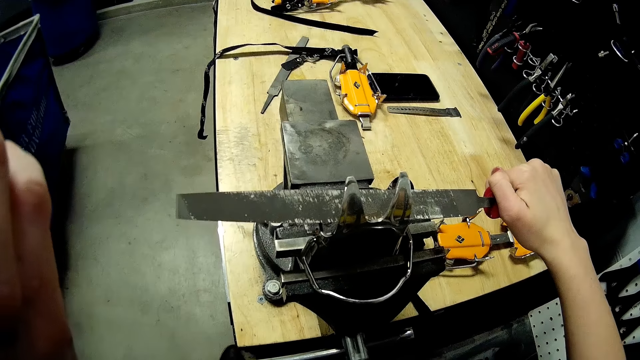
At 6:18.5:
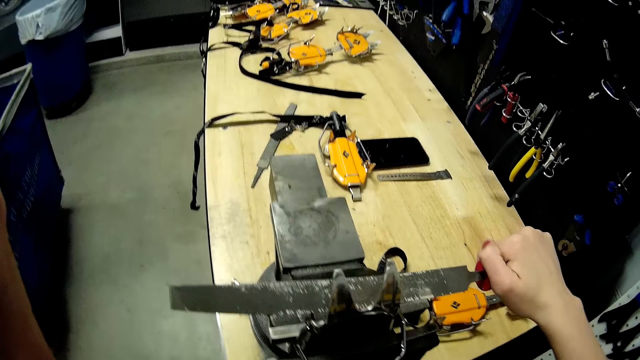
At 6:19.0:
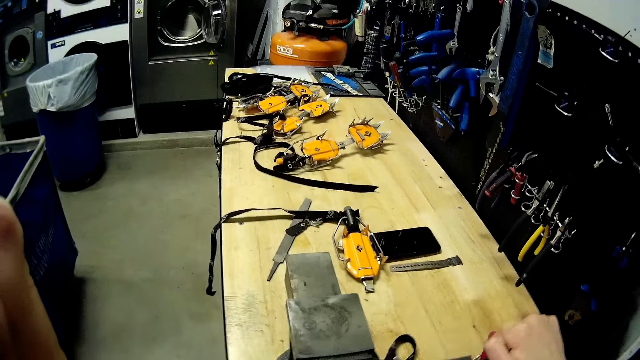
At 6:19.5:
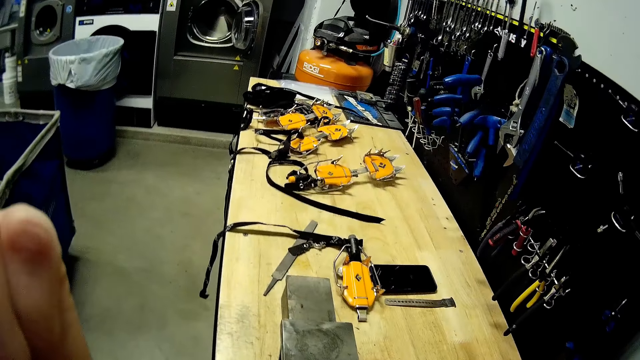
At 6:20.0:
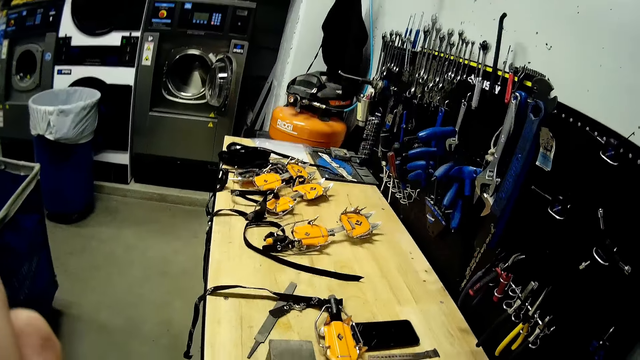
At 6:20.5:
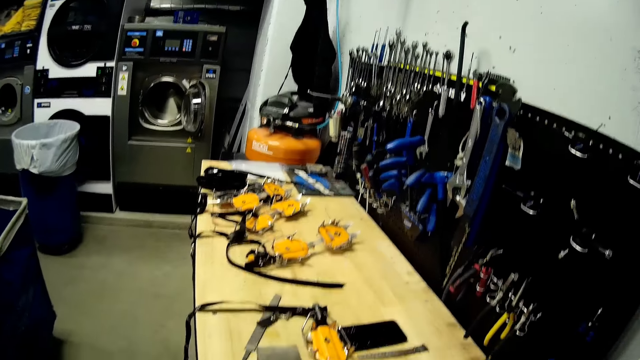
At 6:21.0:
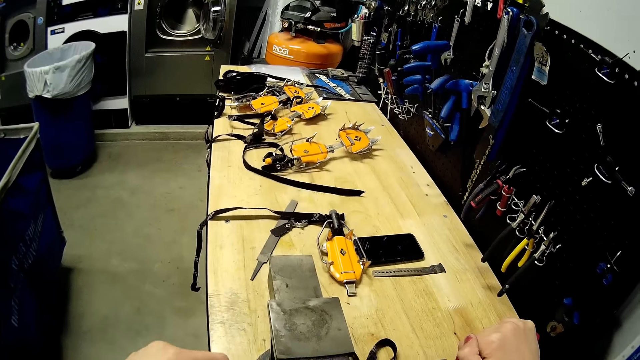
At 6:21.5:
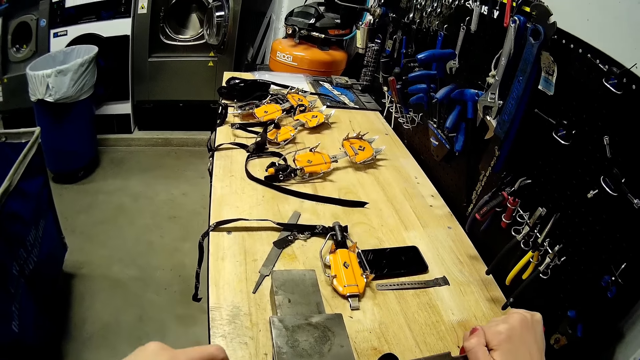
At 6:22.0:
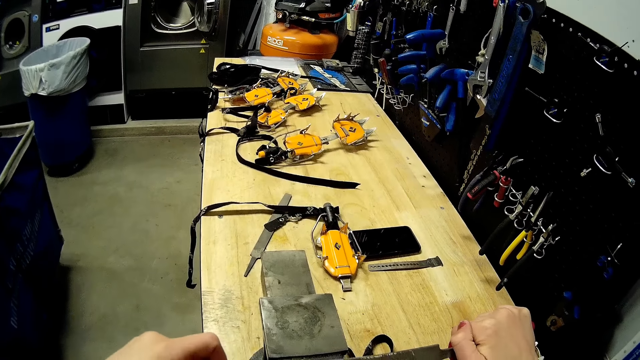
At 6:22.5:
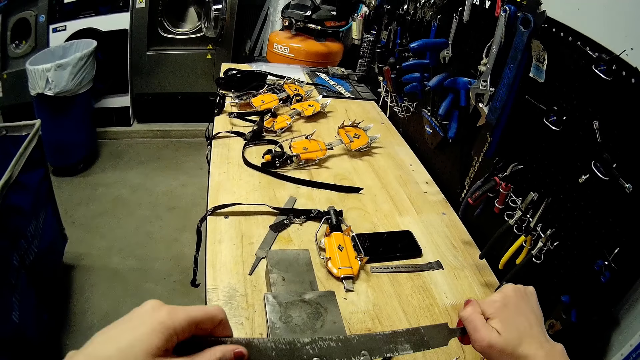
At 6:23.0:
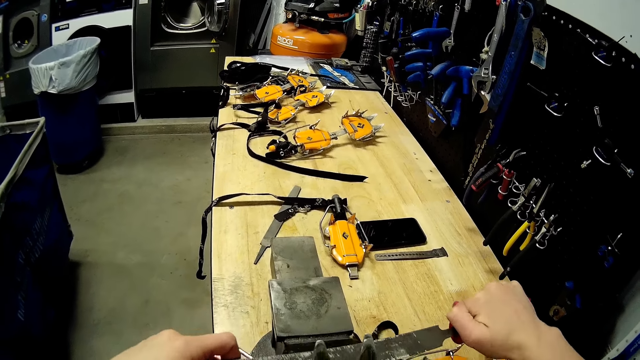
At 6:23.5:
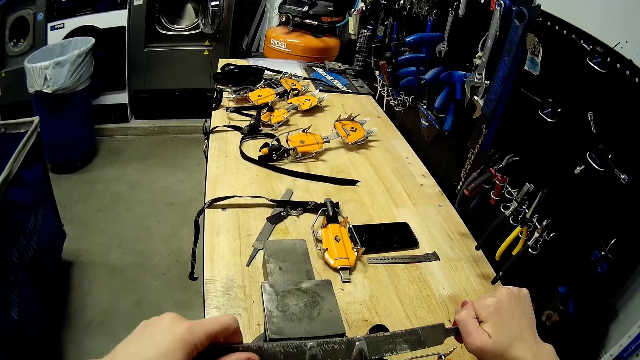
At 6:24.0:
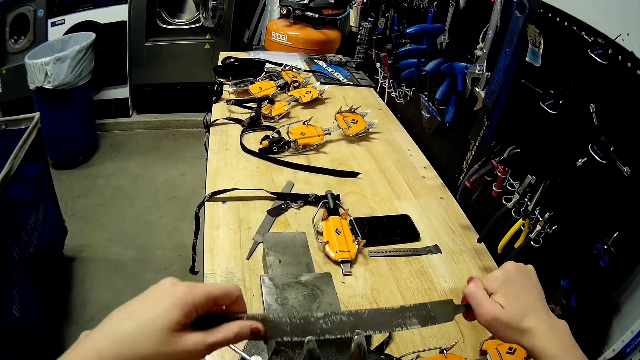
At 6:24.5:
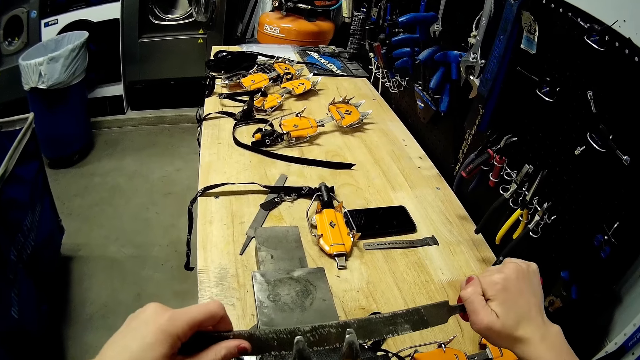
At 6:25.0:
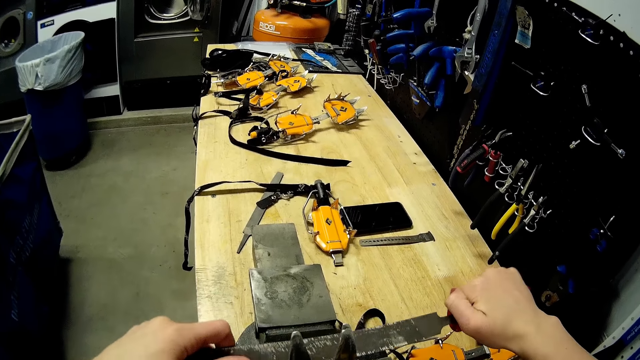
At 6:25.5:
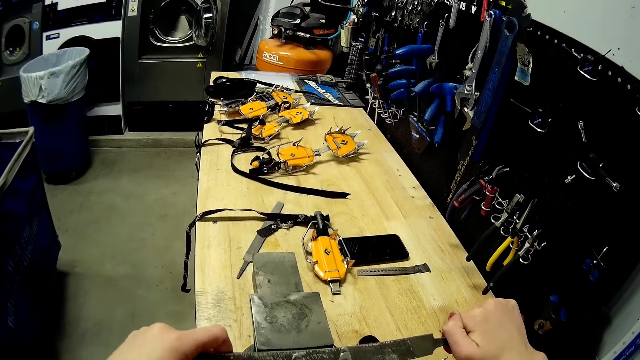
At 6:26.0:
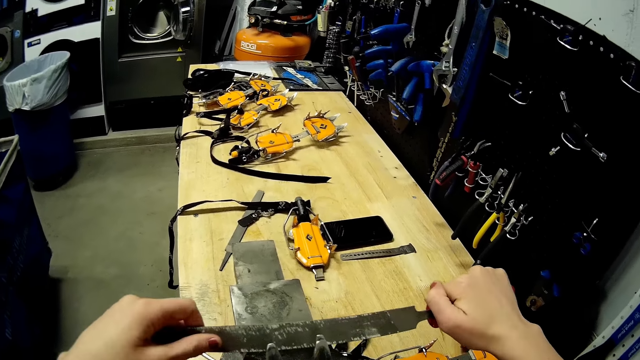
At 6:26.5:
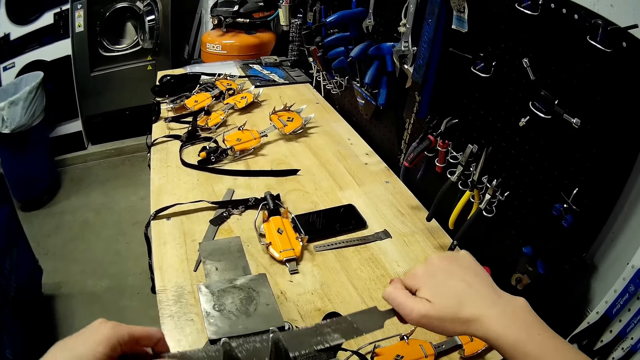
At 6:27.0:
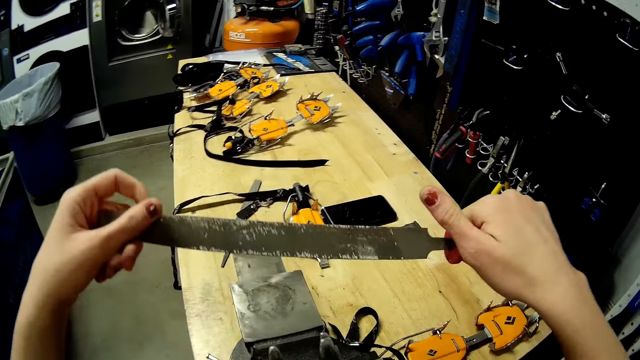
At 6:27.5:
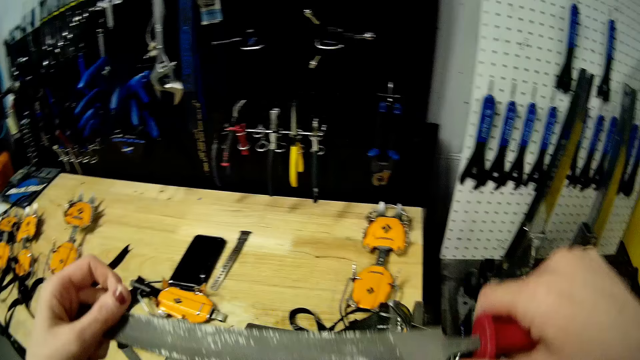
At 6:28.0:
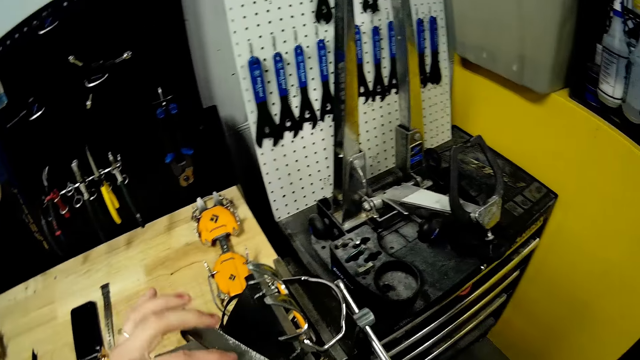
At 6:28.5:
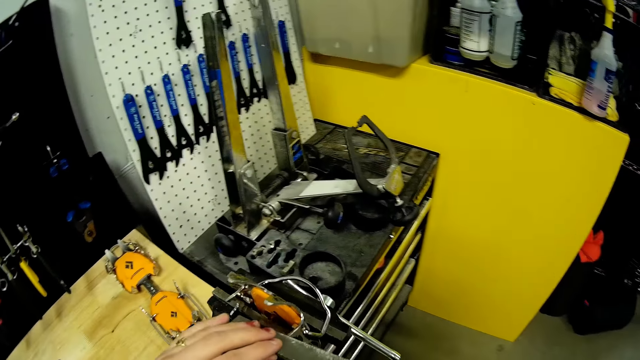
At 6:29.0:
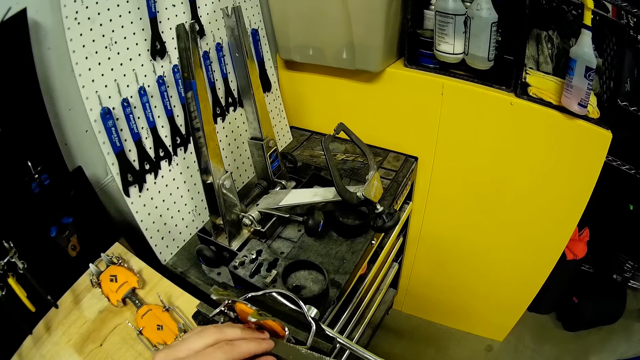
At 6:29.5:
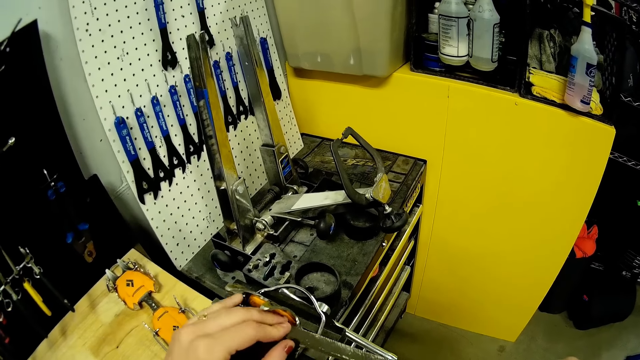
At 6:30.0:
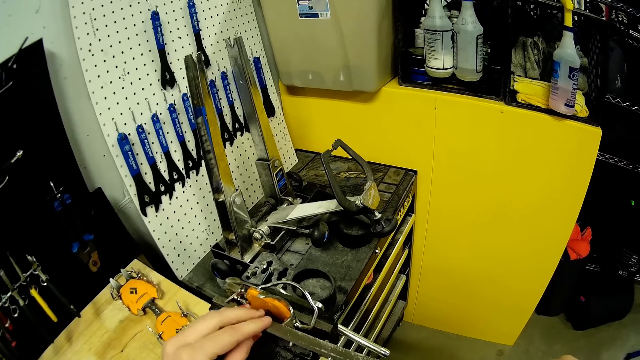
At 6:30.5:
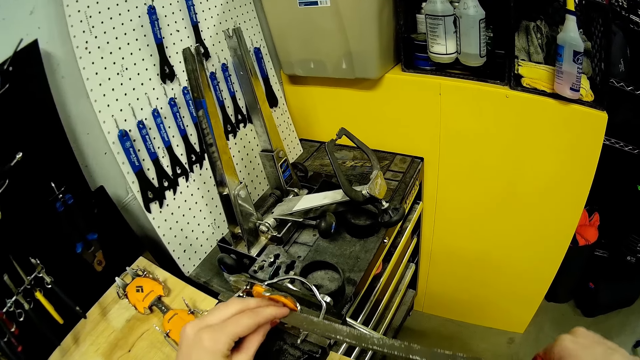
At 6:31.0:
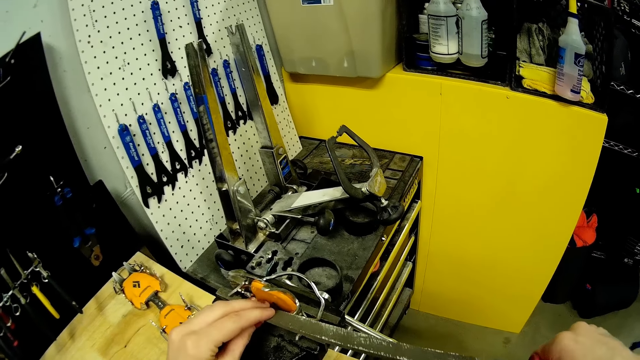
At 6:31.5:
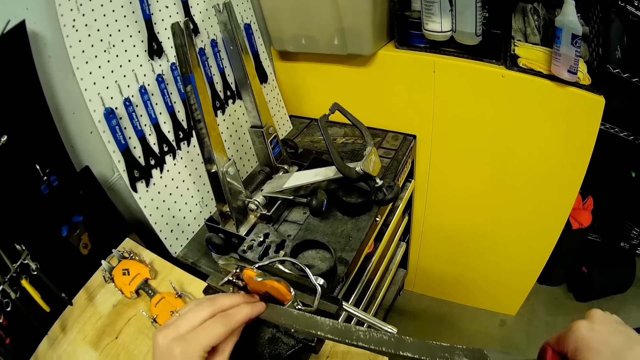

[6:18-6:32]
The camera wearer holds the file with one hand. They file the head of the wrench in the vise grip with the file in both hands. They smoothen something with the file.

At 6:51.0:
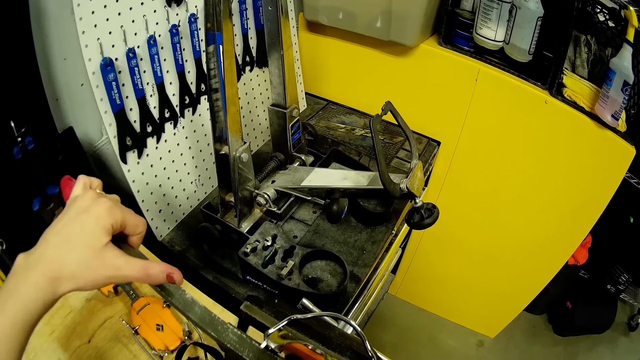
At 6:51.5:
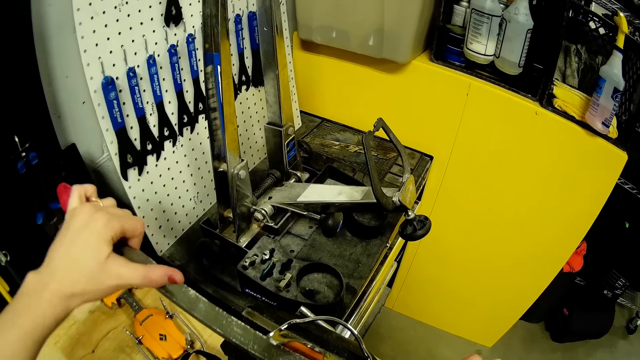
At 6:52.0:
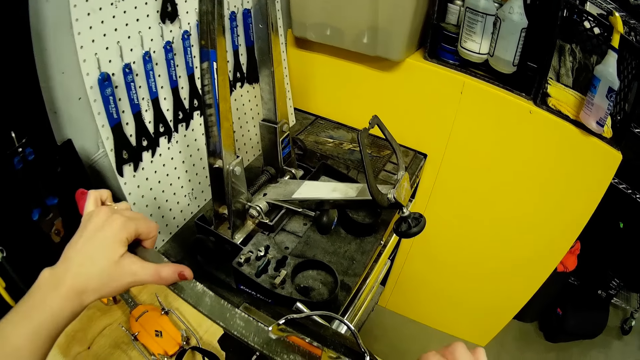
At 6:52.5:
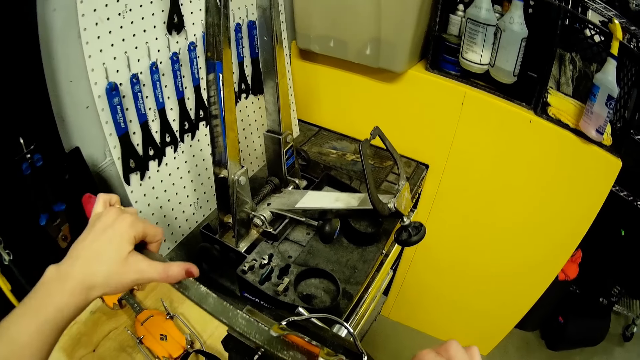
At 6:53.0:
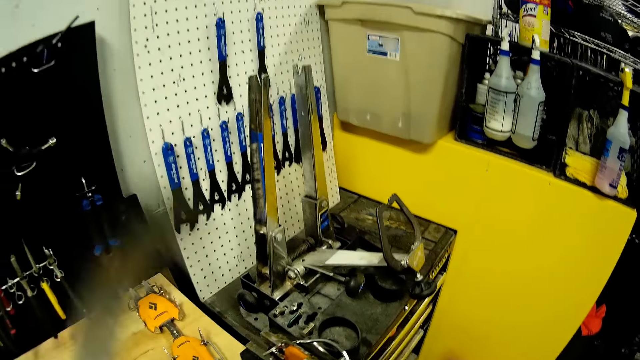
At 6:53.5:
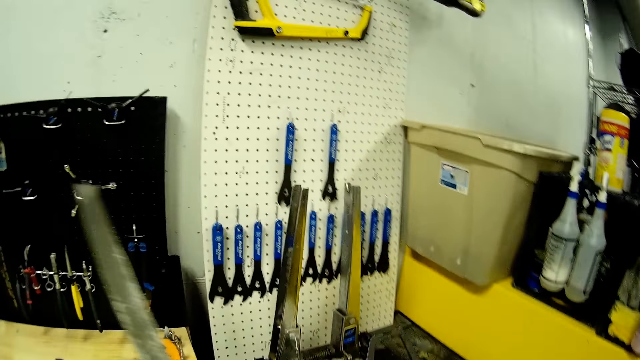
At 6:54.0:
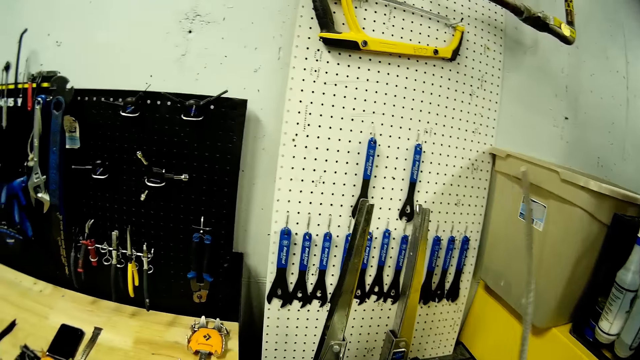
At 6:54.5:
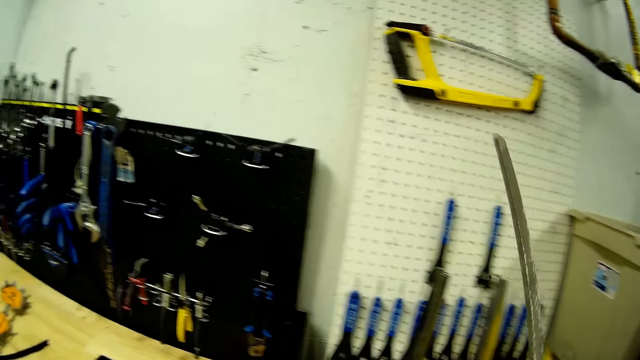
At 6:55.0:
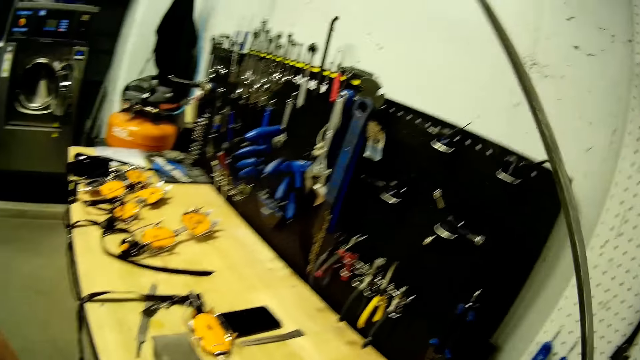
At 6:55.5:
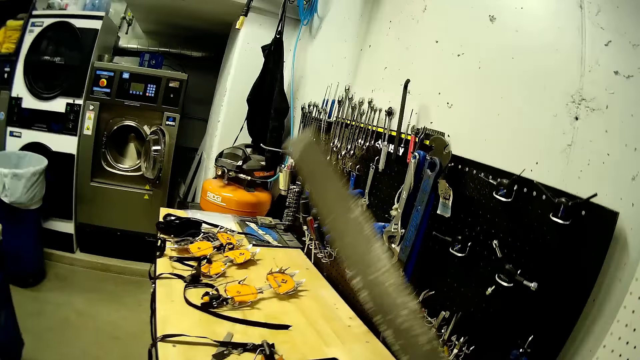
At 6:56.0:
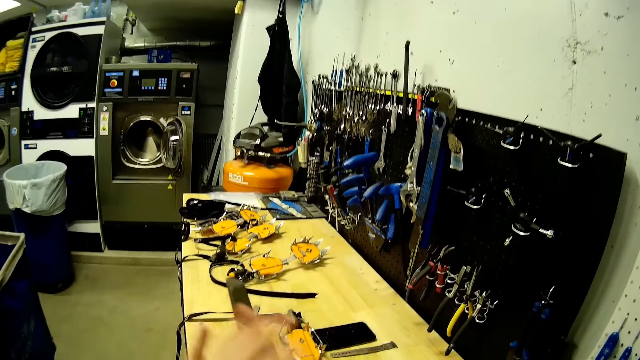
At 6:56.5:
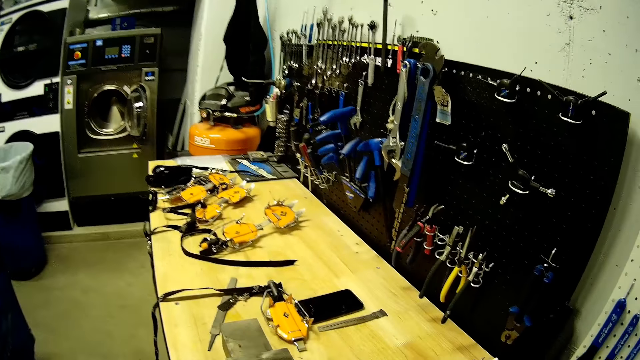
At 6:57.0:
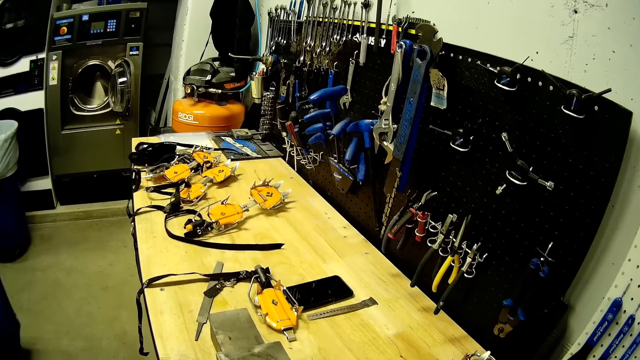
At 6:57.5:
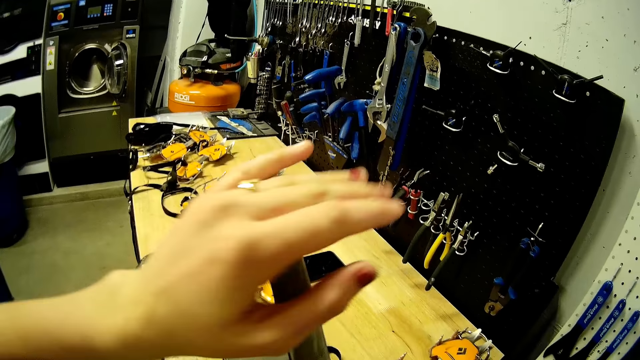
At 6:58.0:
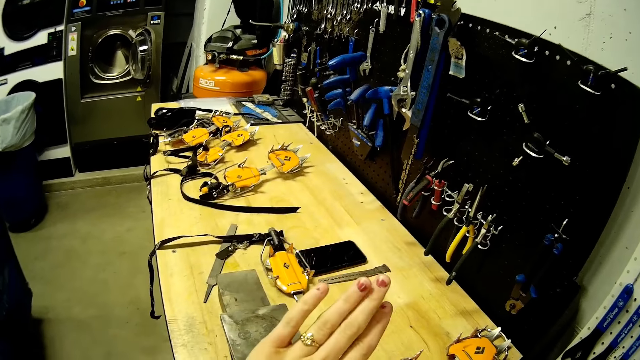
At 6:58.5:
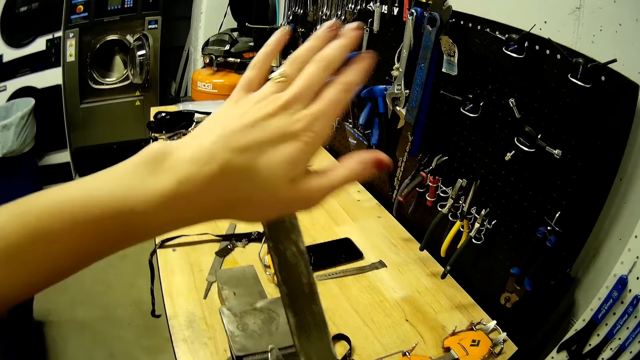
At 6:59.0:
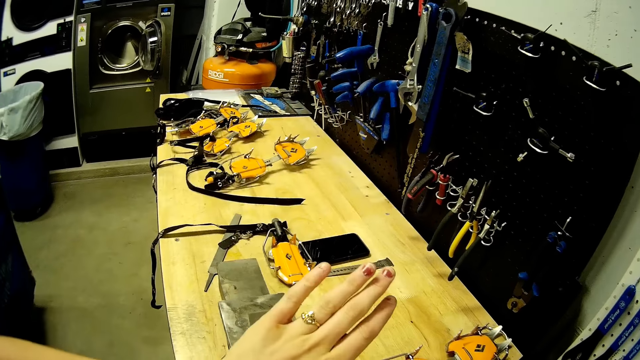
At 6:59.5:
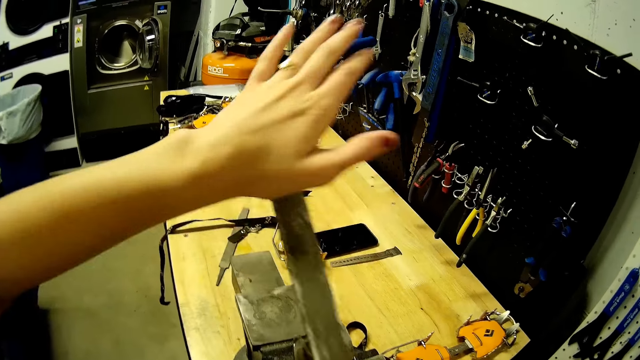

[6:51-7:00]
The camera wearer turns the file. They smoothen something with the file.
